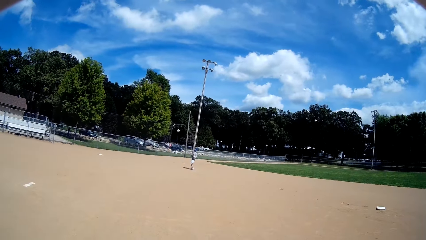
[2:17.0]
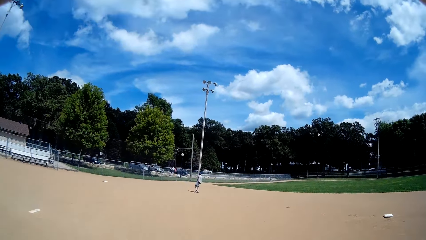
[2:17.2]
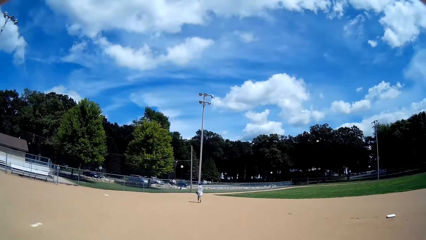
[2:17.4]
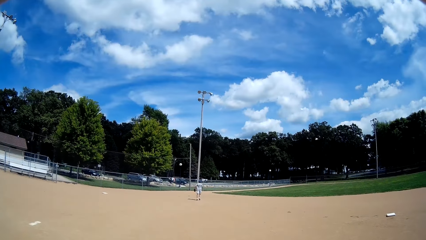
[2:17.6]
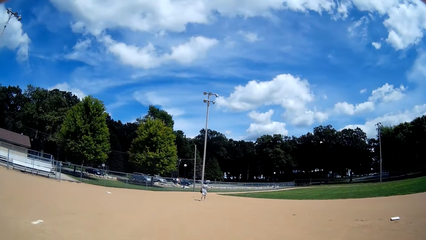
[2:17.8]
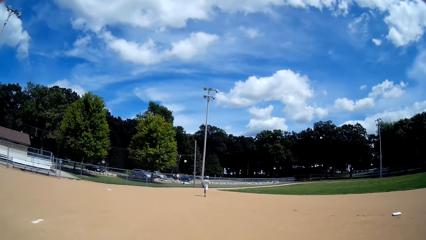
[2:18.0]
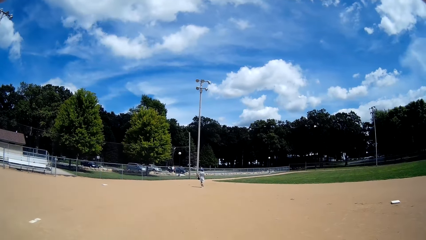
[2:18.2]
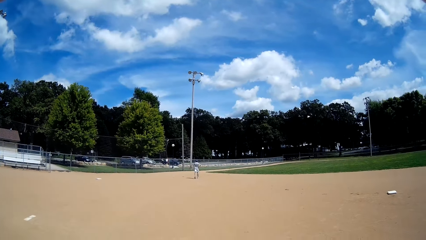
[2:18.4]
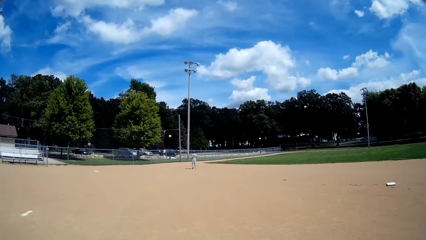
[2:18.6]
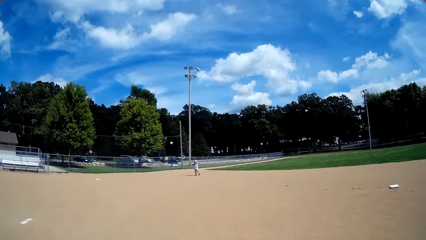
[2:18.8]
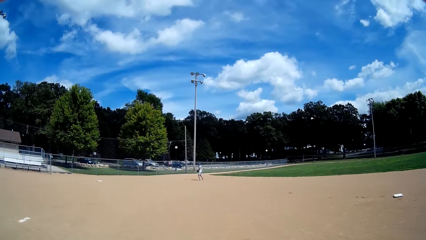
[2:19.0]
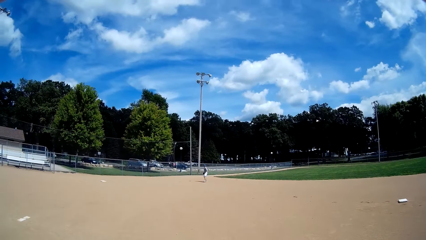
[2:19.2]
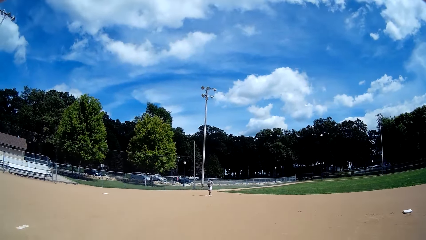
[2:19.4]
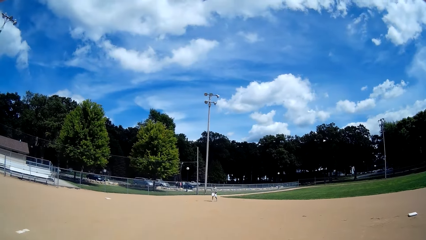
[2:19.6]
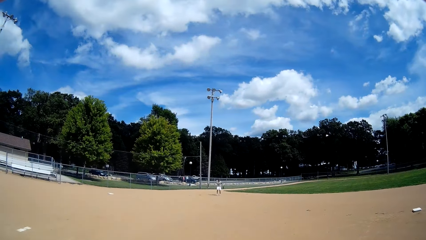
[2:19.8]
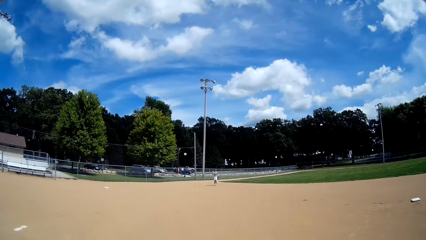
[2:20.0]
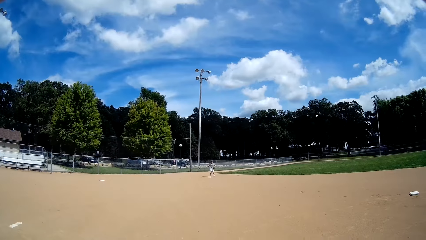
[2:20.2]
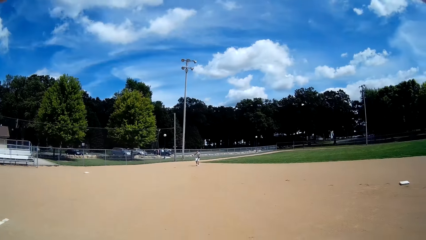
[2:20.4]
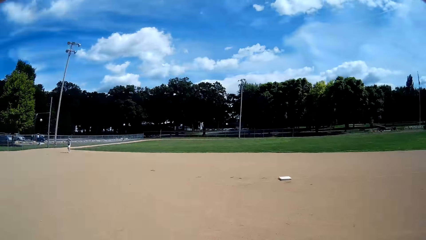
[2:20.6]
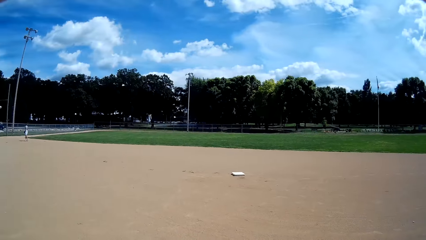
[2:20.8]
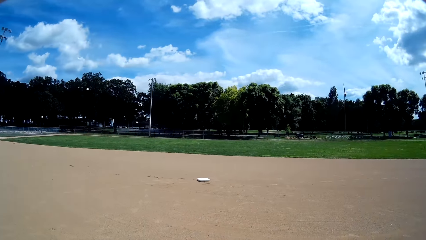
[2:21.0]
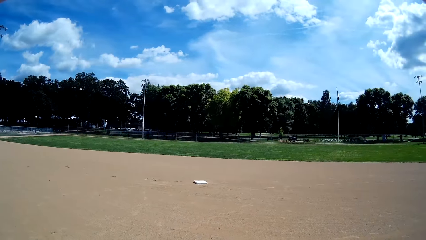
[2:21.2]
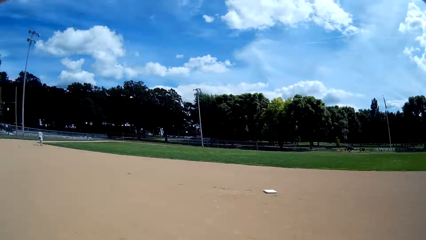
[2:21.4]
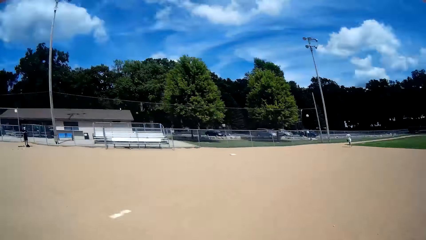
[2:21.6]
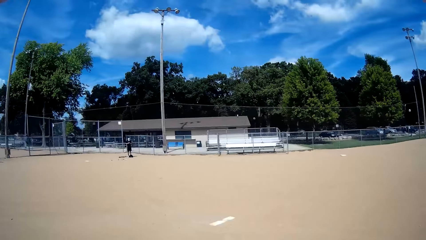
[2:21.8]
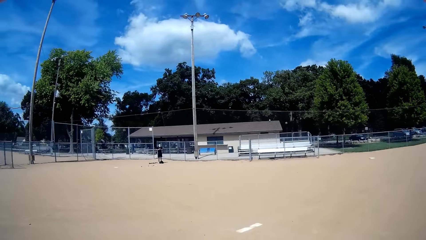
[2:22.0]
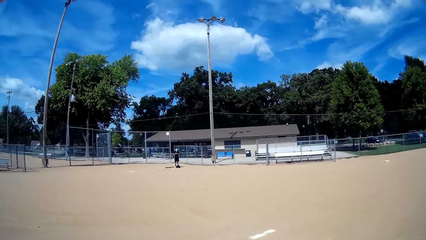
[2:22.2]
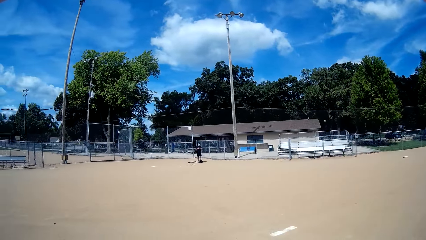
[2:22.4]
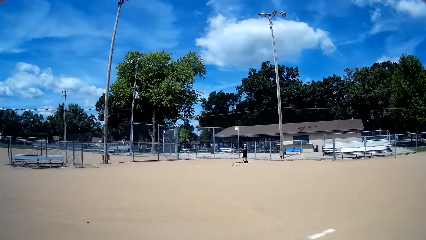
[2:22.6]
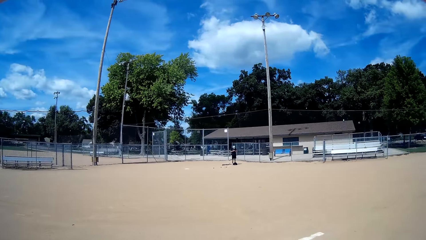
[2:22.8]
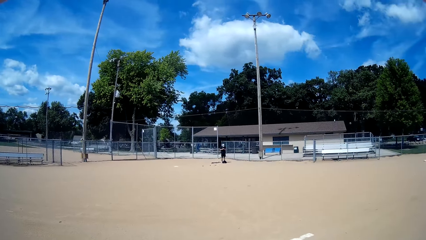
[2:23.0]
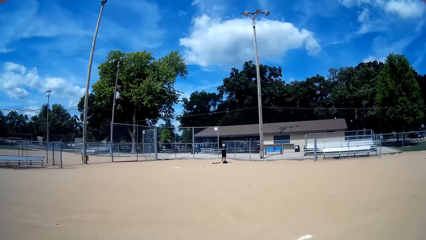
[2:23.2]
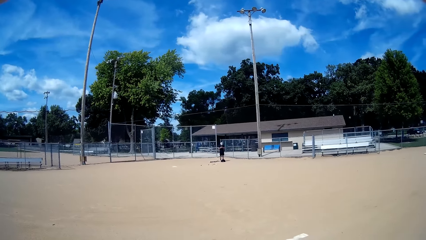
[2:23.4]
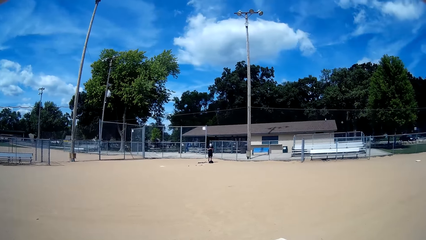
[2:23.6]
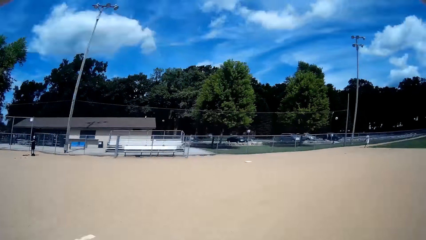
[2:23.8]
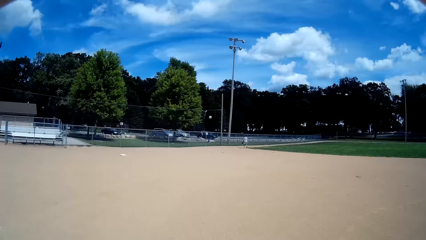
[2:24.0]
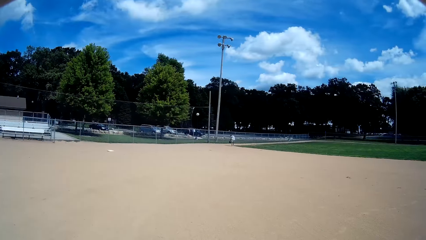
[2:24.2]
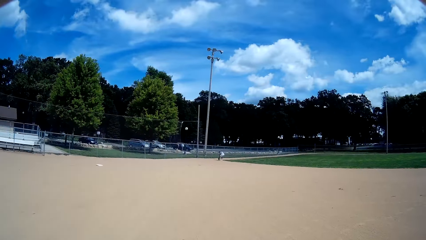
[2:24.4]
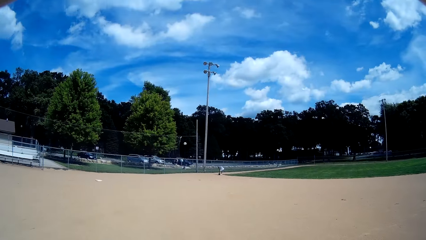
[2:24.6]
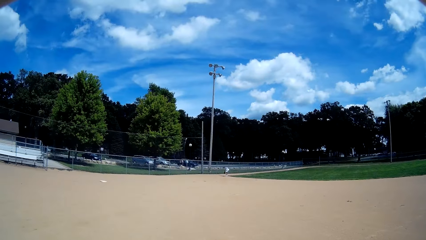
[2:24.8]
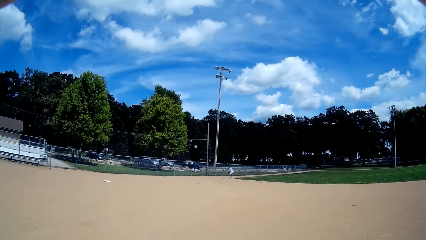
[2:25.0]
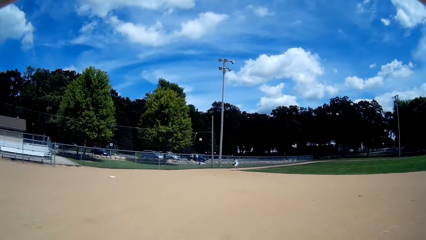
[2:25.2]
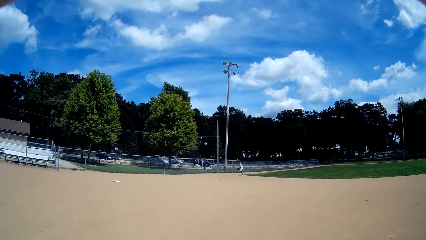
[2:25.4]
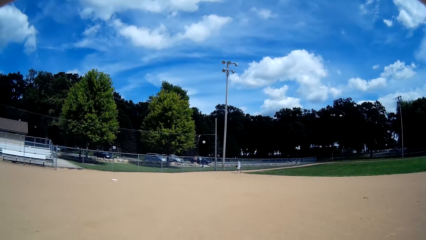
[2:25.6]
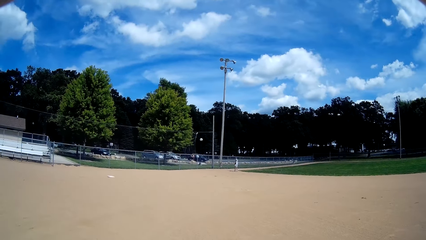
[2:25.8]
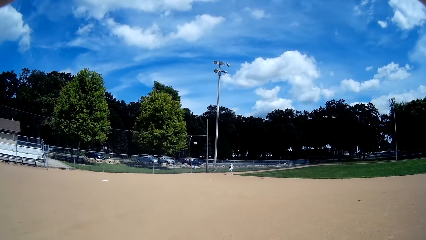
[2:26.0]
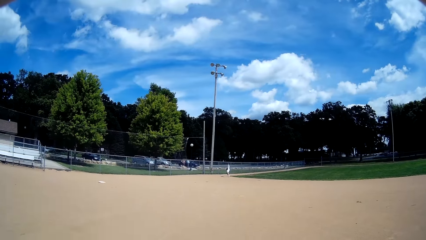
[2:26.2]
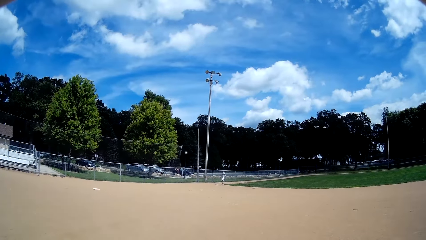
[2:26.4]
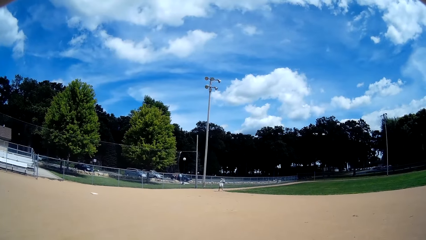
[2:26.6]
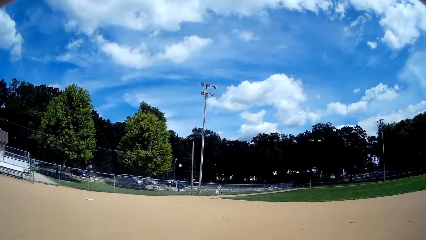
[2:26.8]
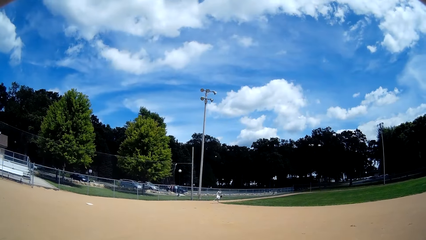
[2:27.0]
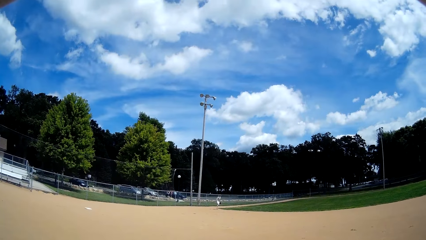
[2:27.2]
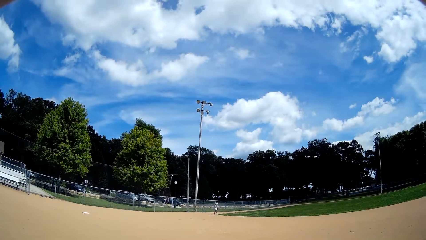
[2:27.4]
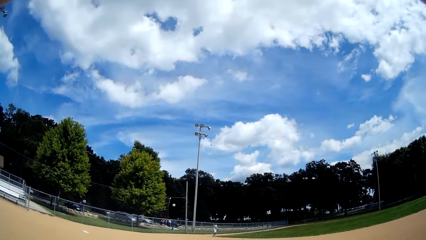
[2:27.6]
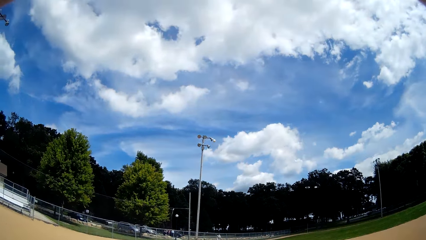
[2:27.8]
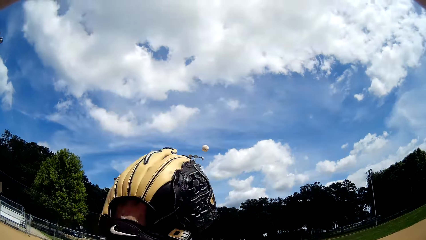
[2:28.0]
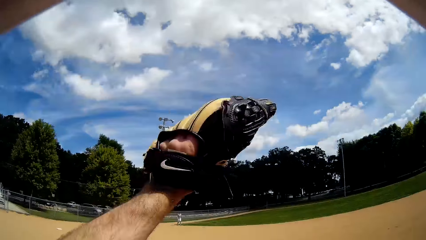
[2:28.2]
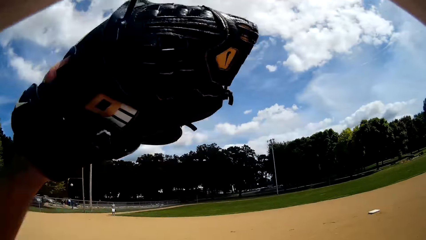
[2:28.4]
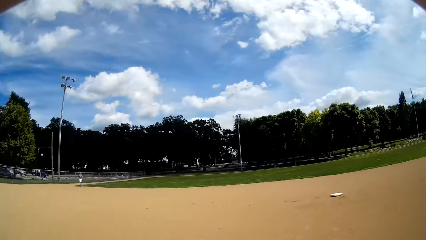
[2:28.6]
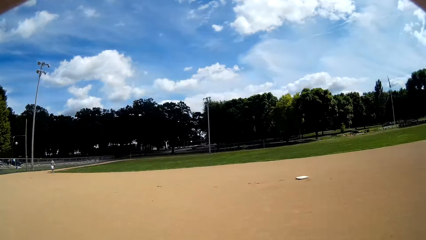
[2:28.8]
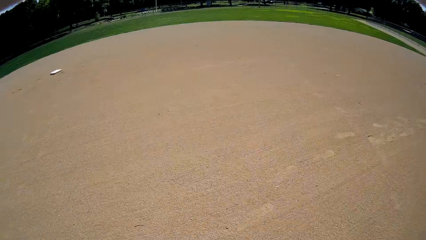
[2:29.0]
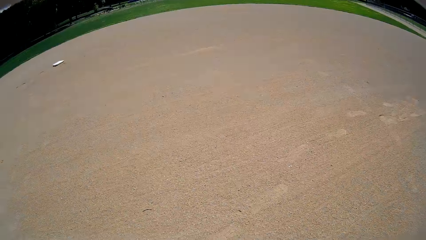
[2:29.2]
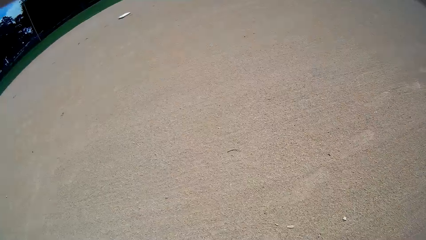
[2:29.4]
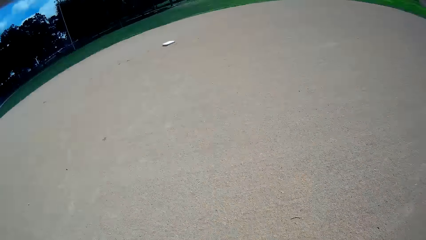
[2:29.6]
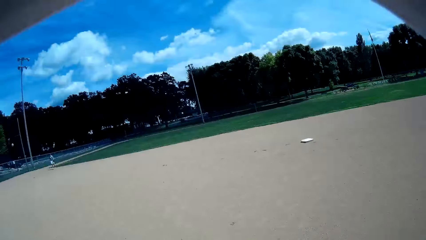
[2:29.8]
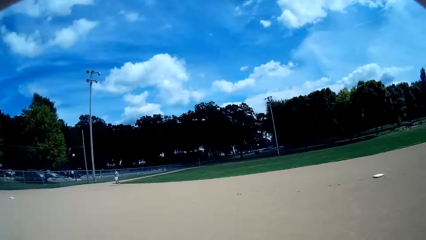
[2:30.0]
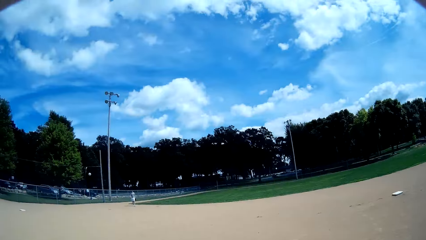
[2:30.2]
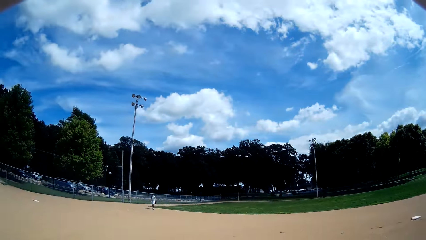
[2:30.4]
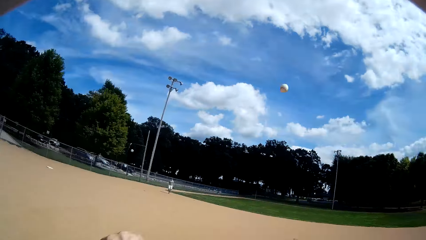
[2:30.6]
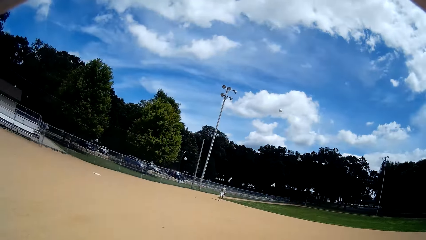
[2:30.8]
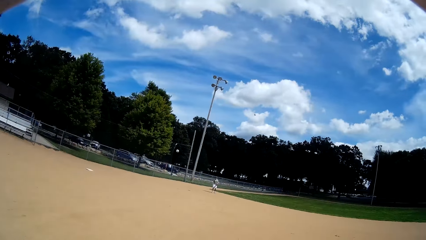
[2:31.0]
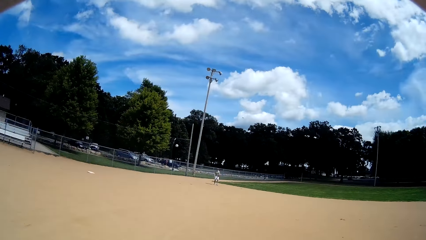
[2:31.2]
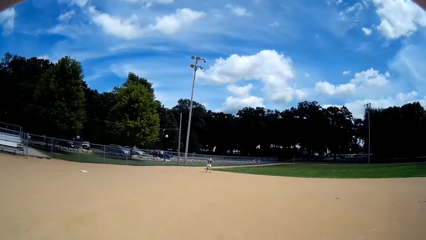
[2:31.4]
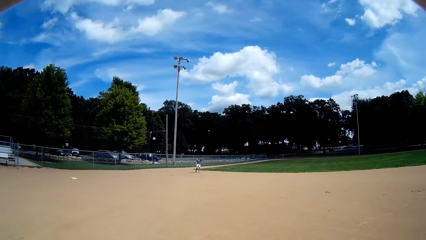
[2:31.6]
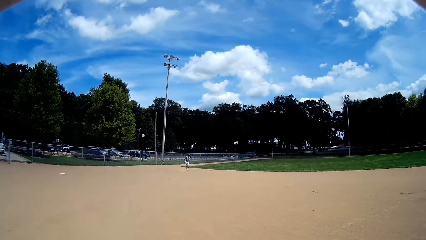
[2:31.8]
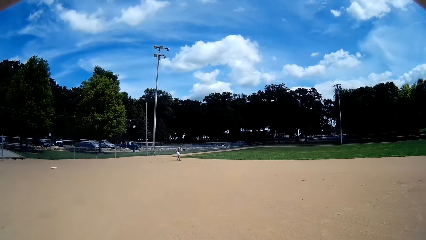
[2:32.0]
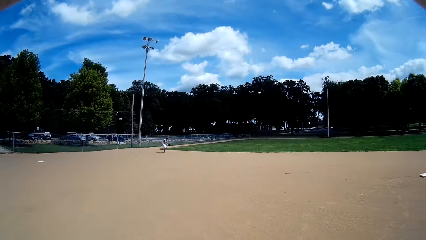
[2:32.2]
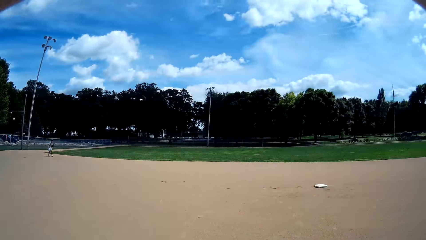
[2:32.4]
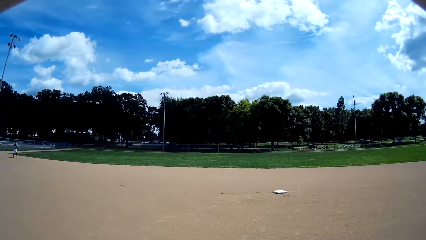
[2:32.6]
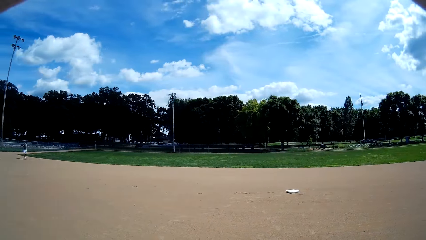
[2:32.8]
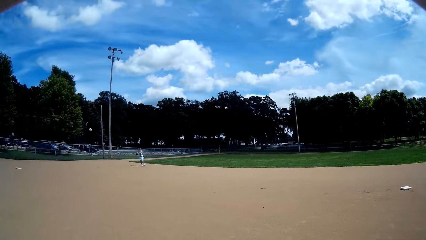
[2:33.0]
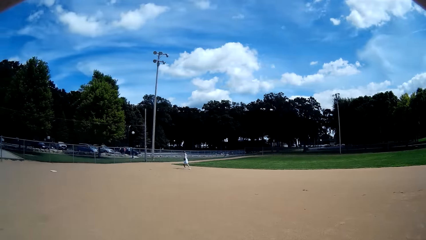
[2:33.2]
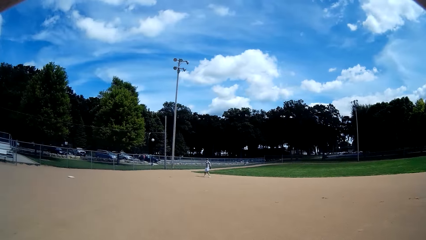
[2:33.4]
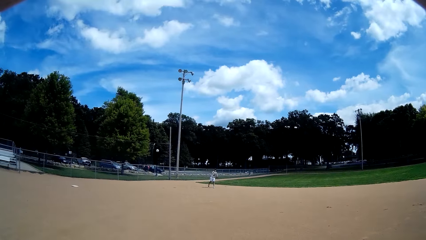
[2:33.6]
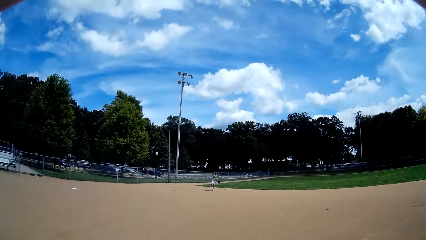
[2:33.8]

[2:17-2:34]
The camera wearer looks in the direction of a man again. Another man catches the ball and runs for the ball. The camera wearer looks in the direction of the other man again. They catch the ball from the other man with a baseball glove again. The other man throws the ball. The camera wearer throws the ball to the other man again. The other man catches the ball. The camera wearer catches the ball from the other man with a baseball glove again.
